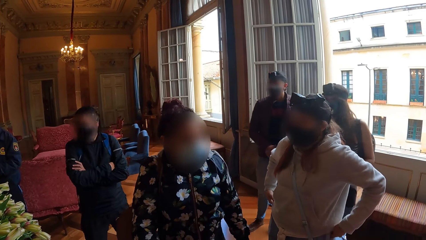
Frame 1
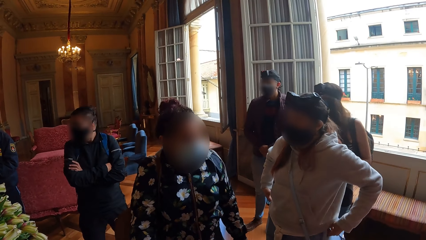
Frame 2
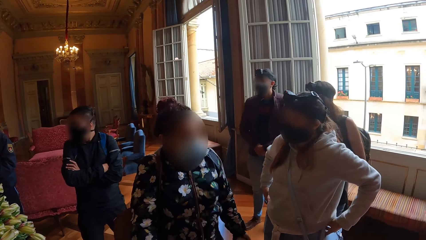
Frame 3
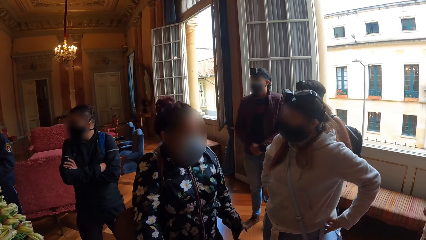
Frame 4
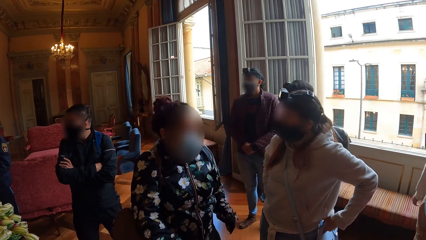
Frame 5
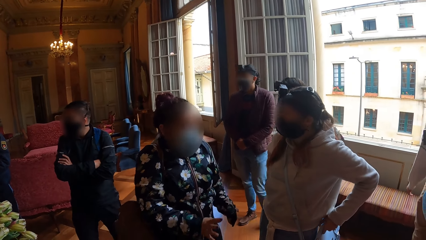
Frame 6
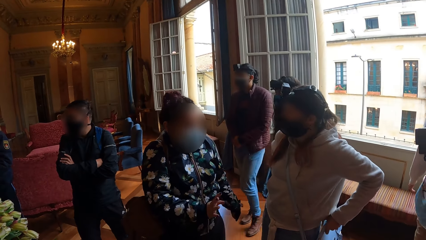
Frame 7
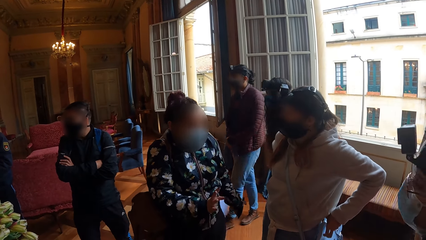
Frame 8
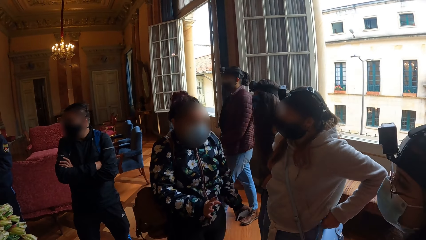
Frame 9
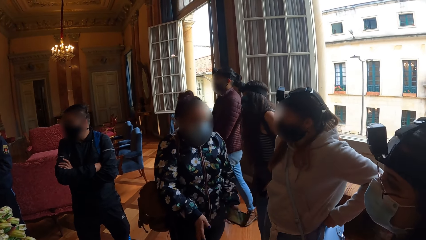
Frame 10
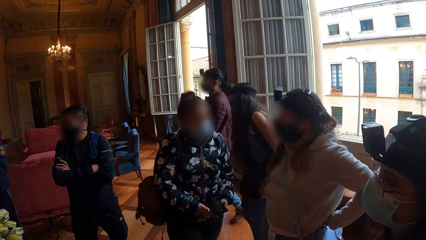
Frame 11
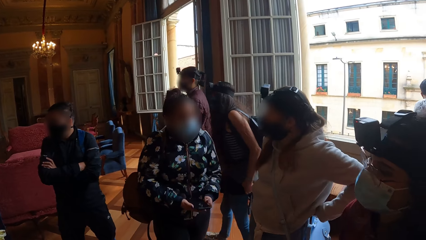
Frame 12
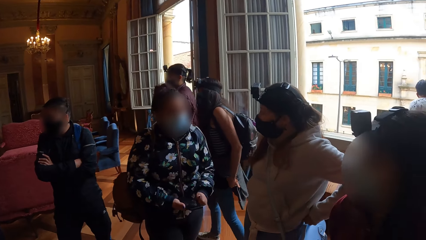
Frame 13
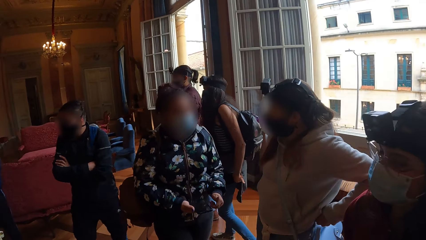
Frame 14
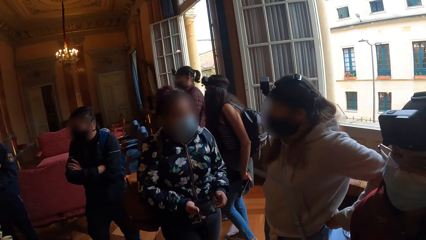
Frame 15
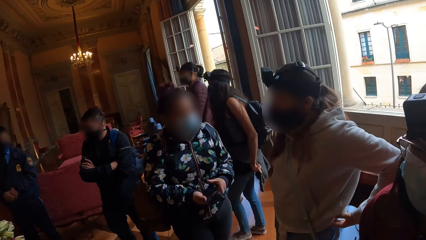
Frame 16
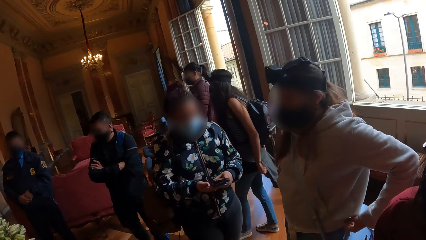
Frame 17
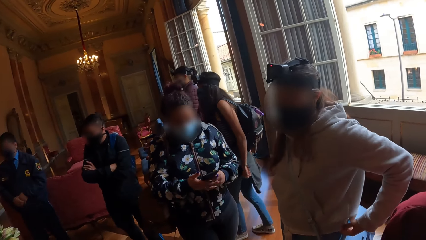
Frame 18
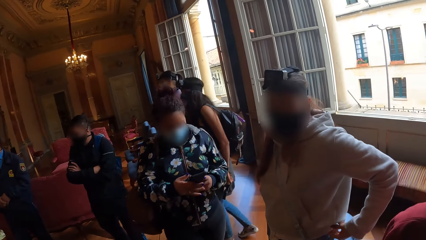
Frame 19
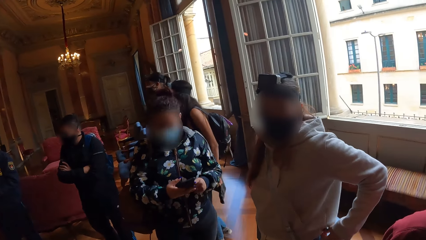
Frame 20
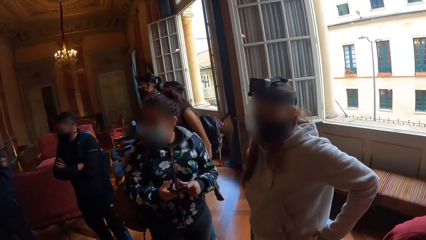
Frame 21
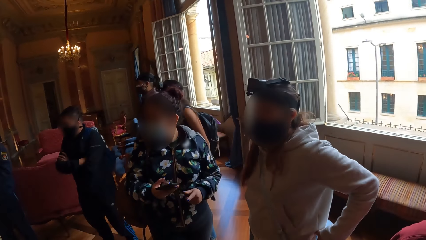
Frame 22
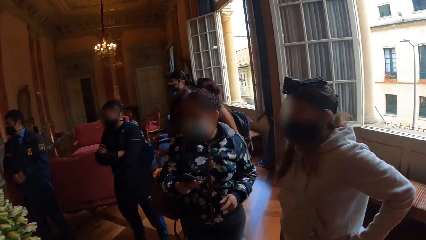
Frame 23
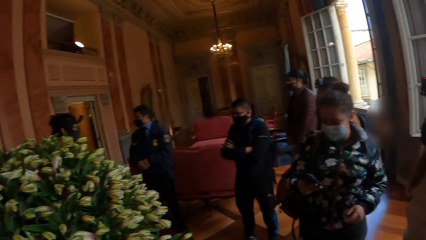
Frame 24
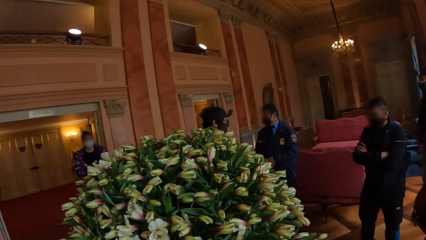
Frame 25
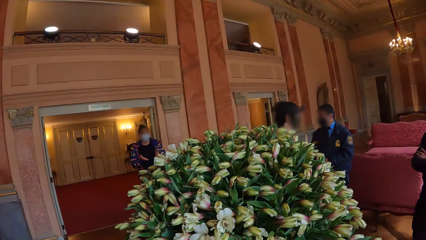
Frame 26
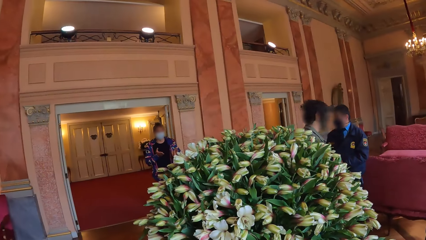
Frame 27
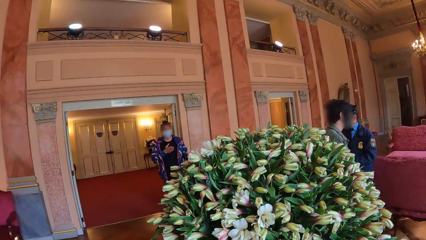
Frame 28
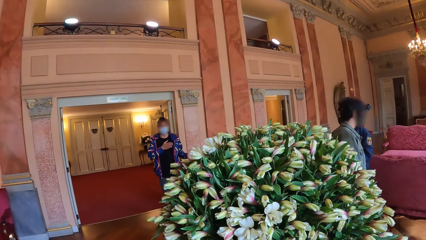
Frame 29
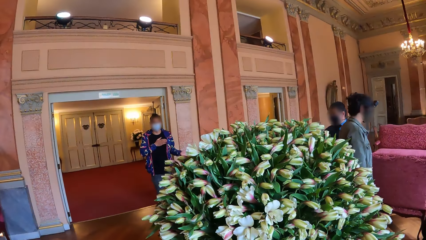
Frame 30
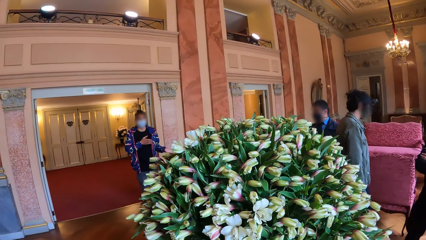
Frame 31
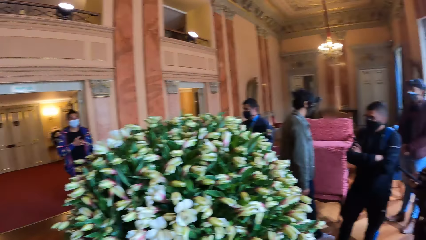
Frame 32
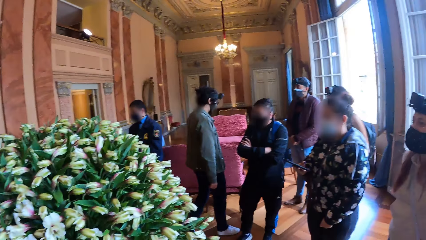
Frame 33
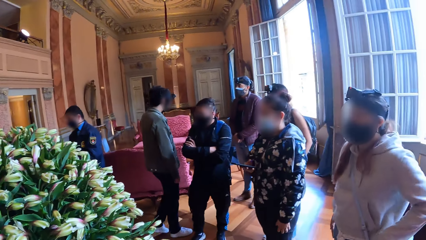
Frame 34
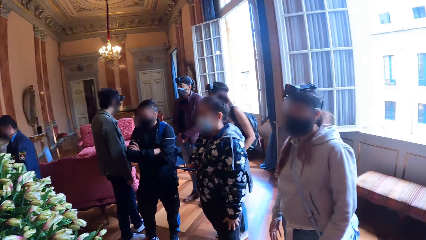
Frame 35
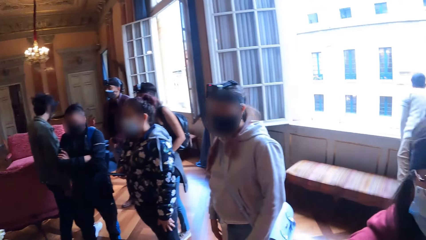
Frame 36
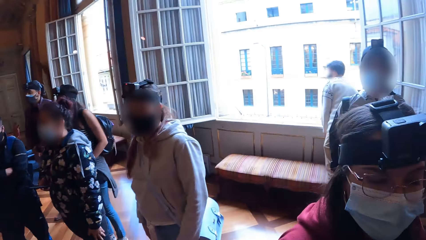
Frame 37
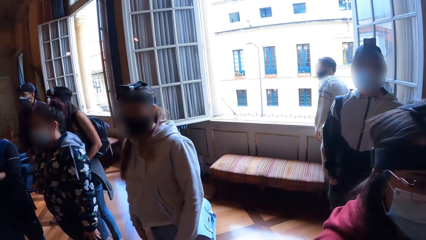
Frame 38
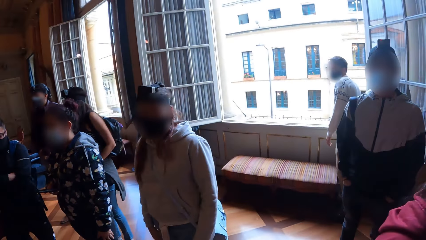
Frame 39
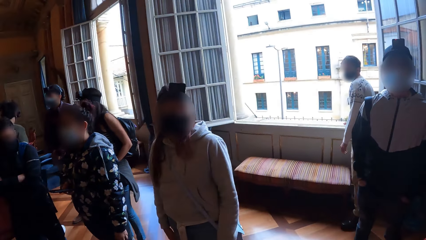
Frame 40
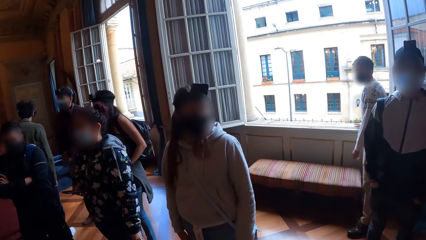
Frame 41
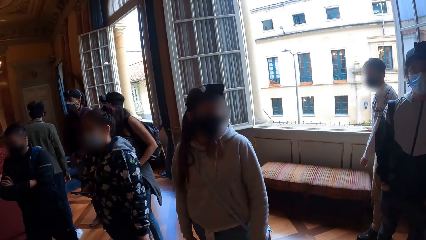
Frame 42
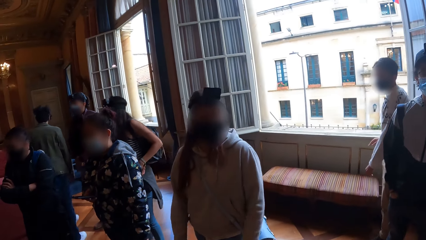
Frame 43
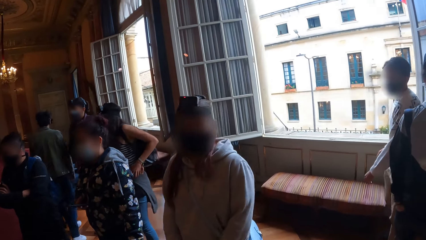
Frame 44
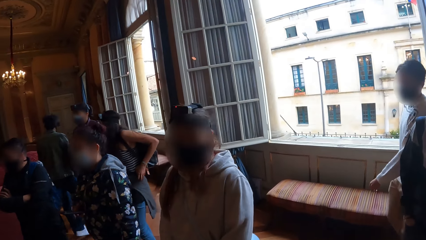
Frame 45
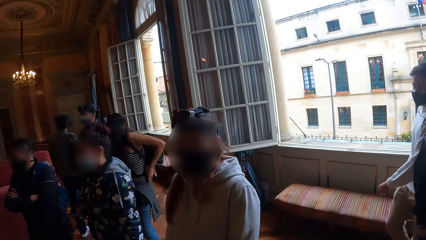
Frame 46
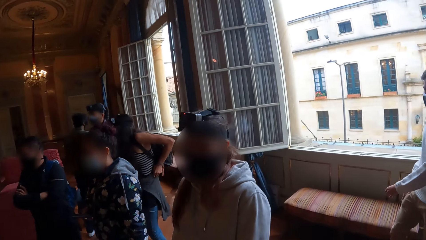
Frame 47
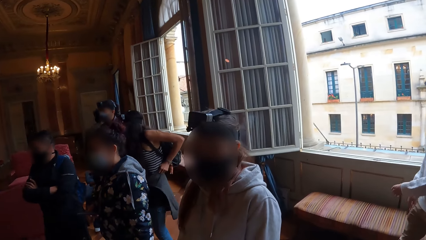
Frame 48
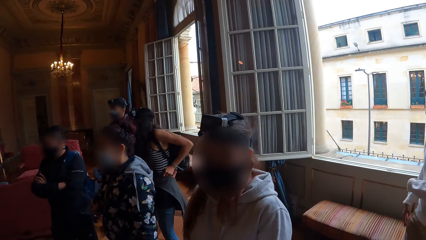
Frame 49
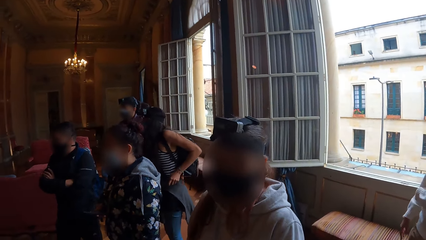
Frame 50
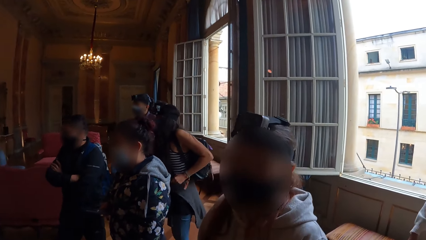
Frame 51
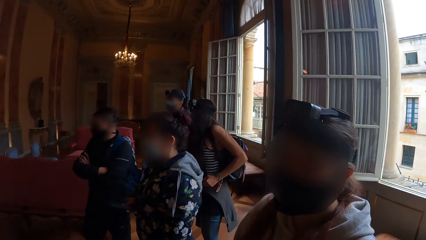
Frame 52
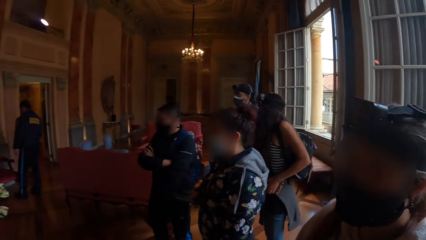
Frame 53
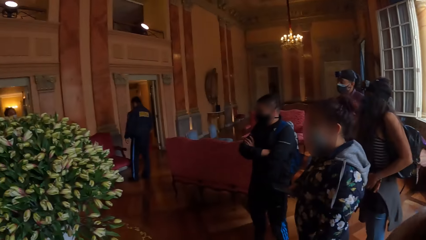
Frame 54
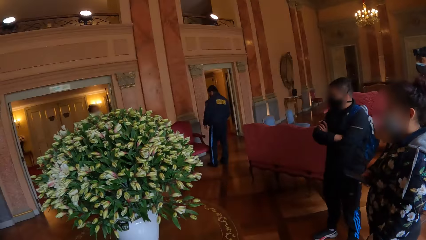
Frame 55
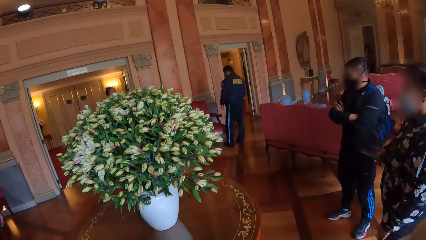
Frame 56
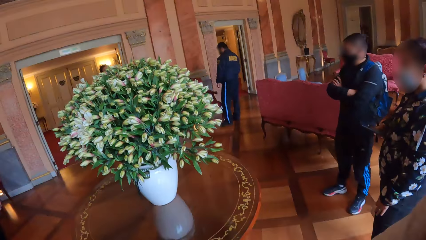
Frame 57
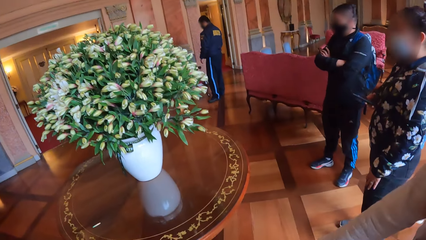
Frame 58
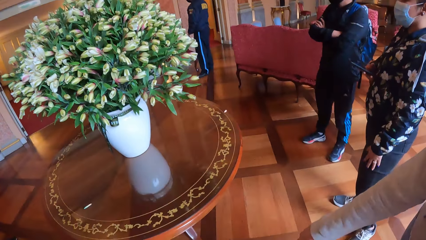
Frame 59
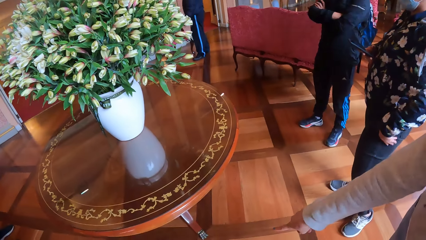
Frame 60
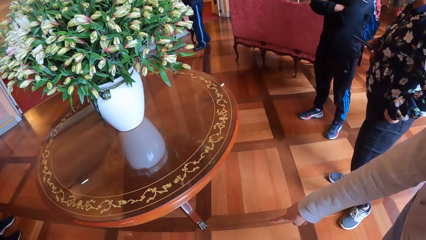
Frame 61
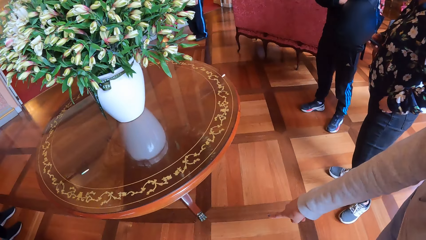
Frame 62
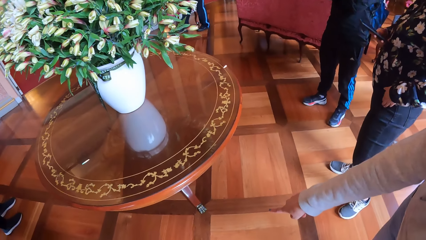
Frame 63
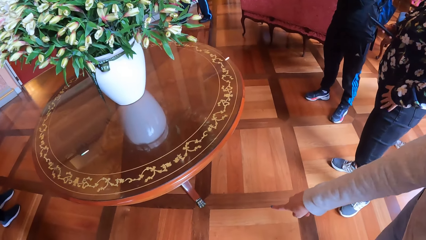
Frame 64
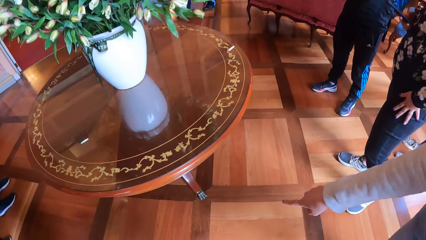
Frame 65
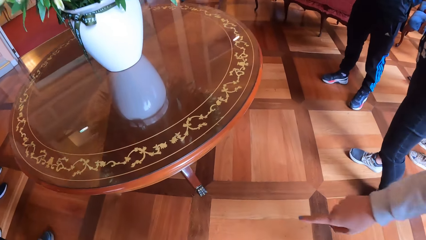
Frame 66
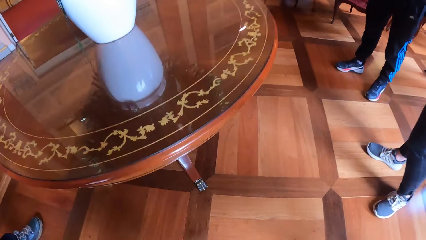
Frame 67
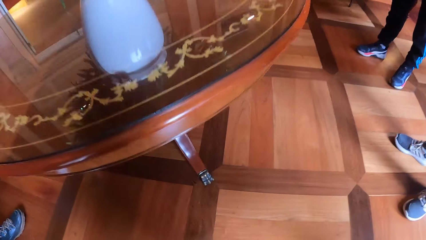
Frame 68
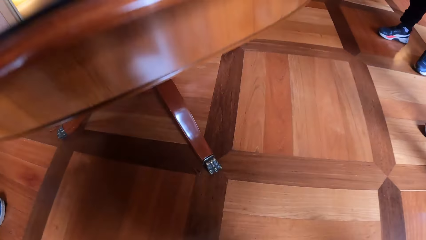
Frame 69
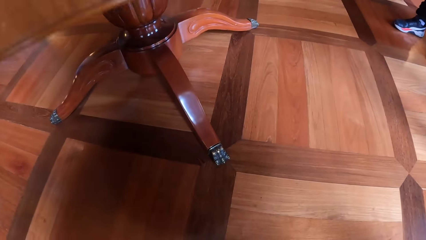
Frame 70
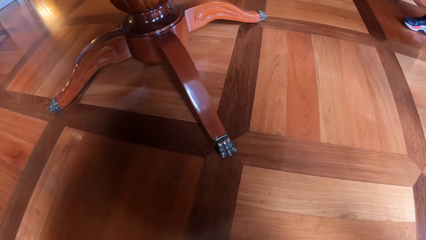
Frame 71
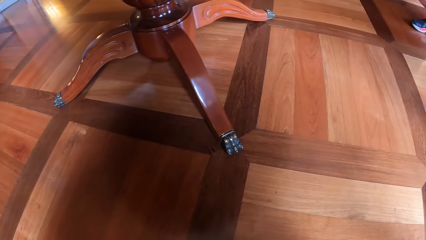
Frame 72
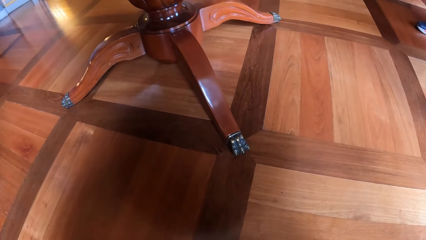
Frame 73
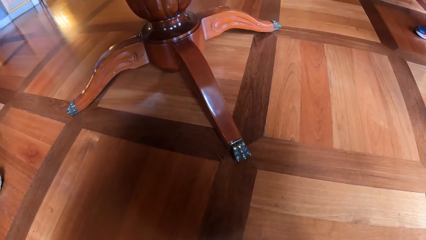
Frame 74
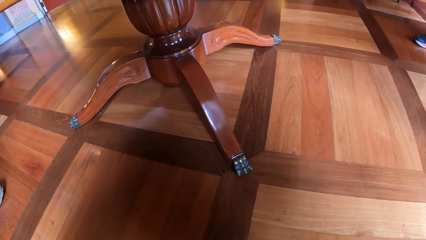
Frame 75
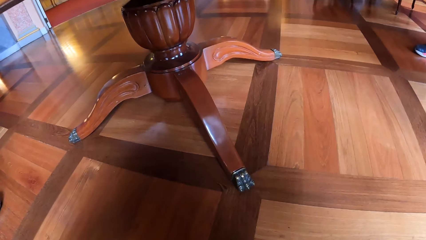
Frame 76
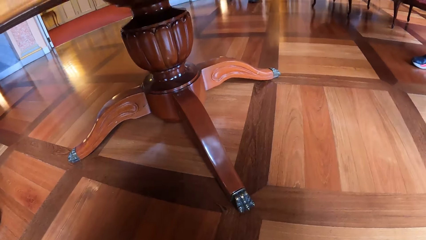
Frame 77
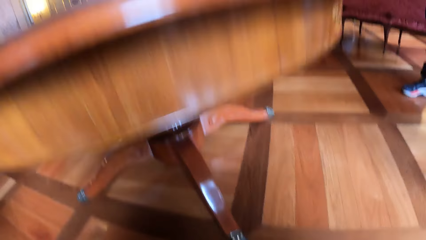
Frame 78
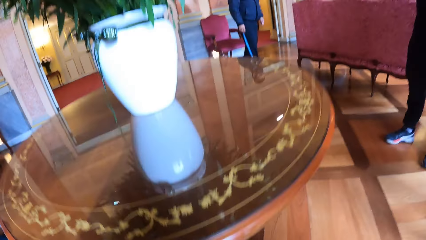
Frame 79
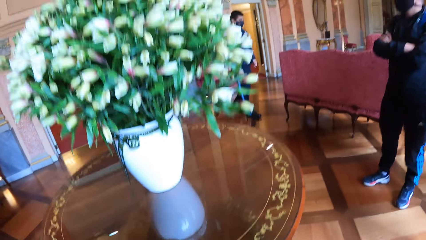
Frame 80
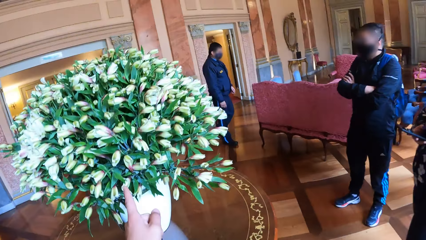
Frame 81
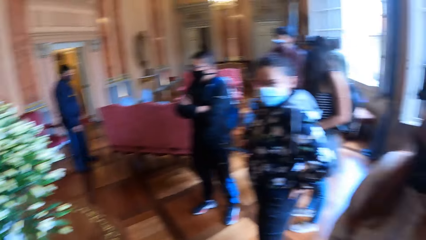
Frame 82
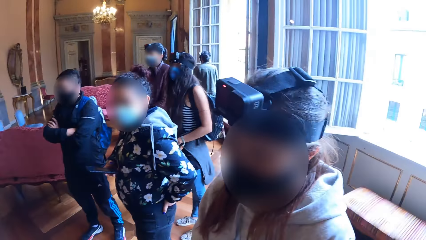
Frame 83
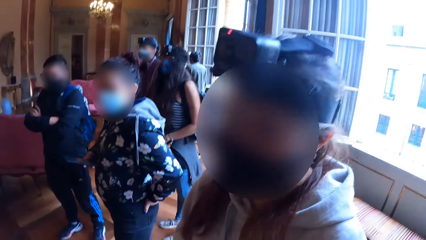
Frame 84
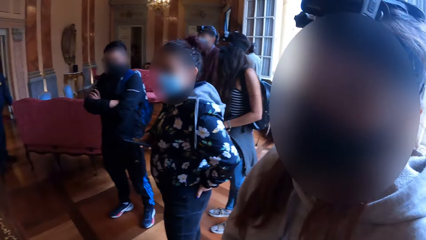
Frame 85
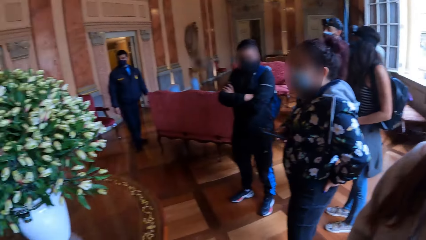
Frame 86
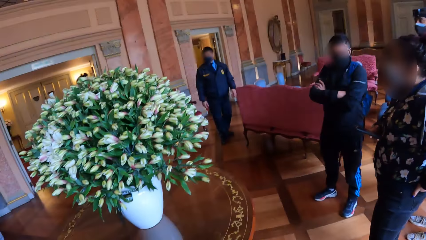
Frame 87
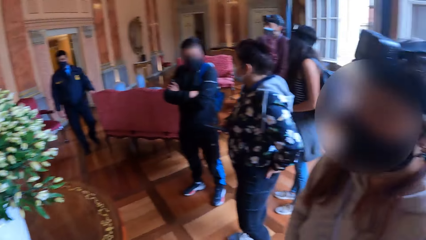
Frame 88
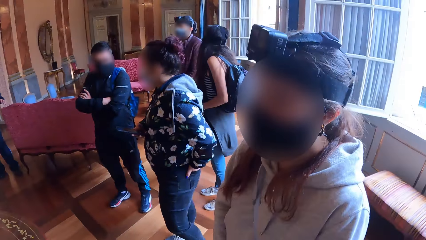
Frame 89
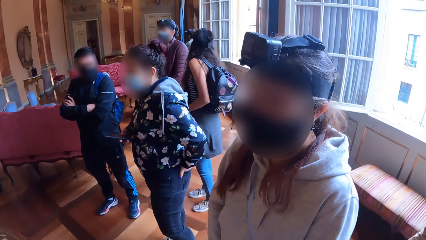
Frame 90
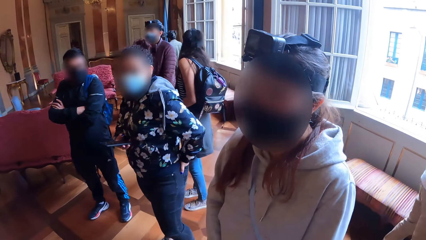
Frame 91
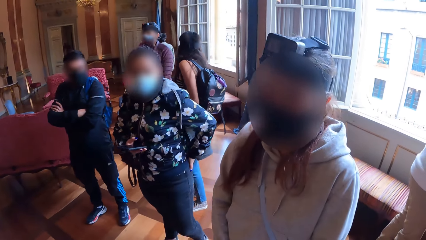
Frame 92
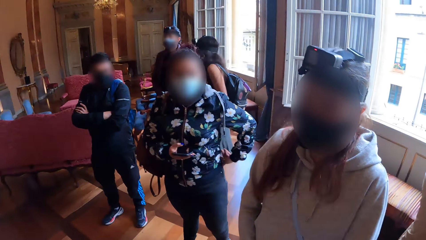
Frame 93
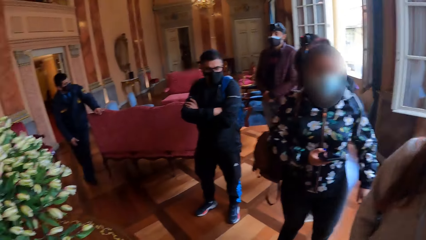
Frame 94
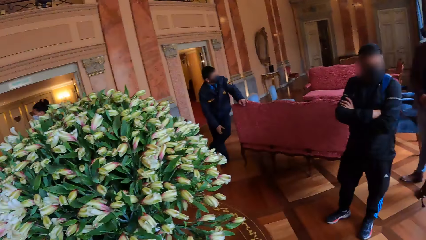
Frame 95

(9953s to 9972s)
A man interacts with the camera wearer and a group of people. Another man touches his right hand with his left hand. A woman points to a table and interacts with the camera wearer. The camera wearer bends.
